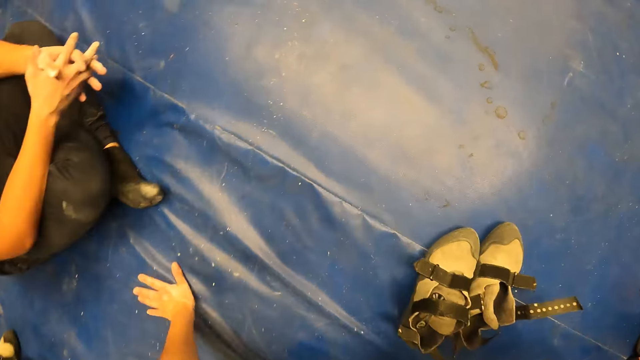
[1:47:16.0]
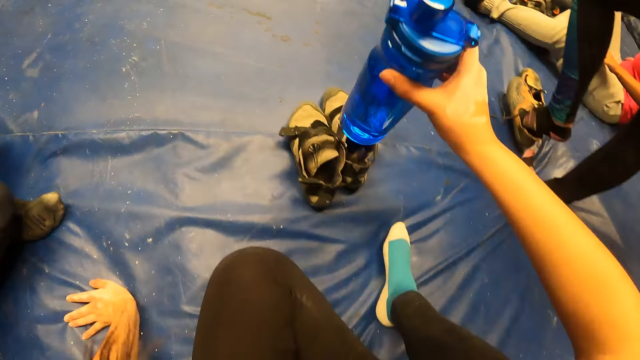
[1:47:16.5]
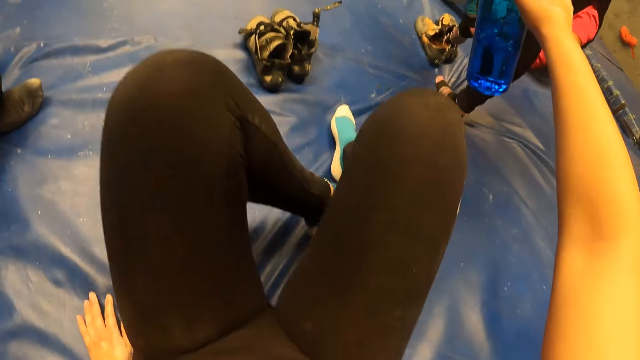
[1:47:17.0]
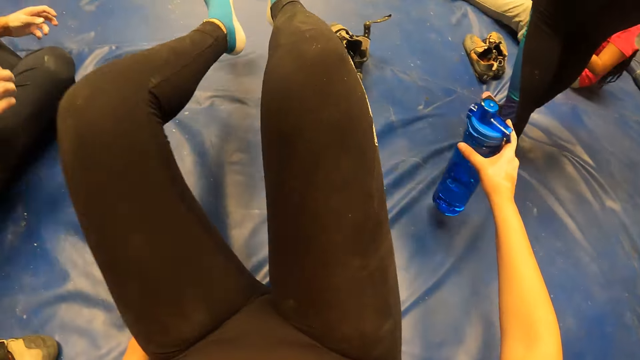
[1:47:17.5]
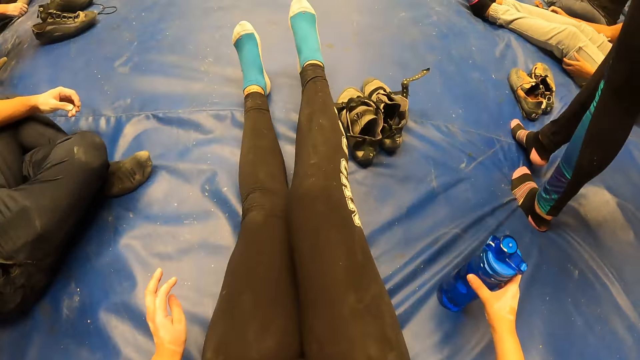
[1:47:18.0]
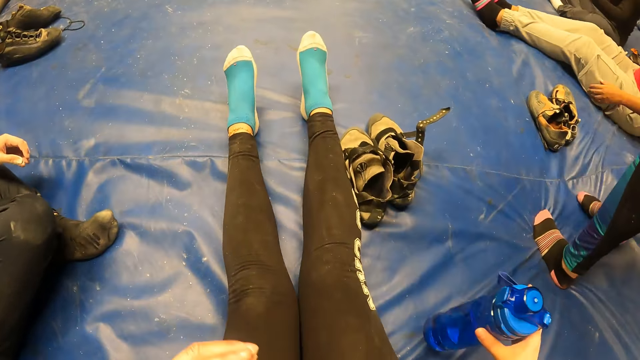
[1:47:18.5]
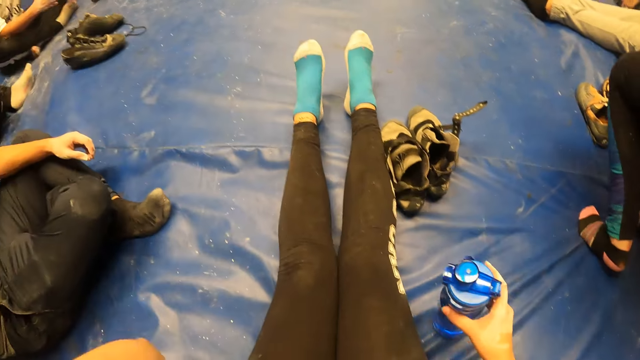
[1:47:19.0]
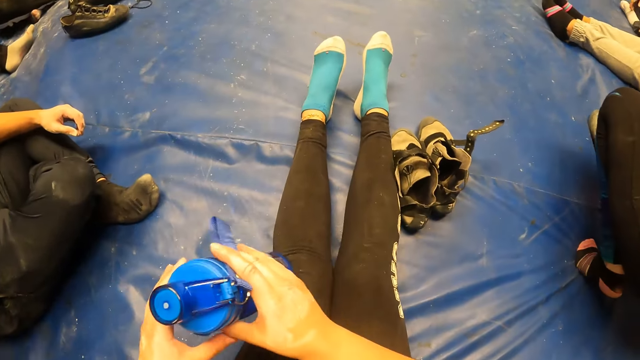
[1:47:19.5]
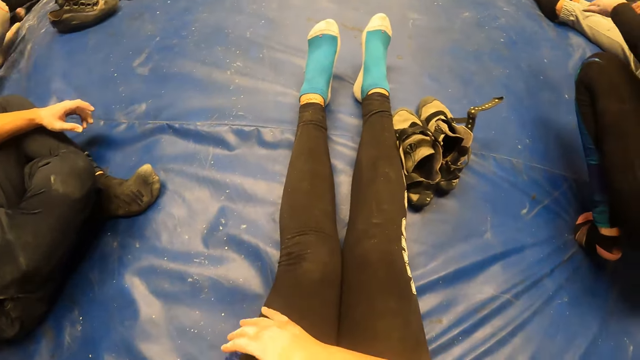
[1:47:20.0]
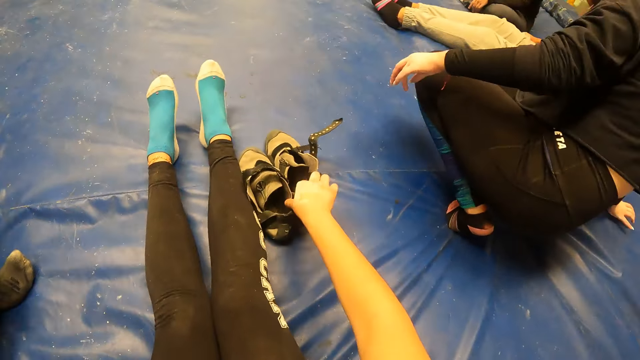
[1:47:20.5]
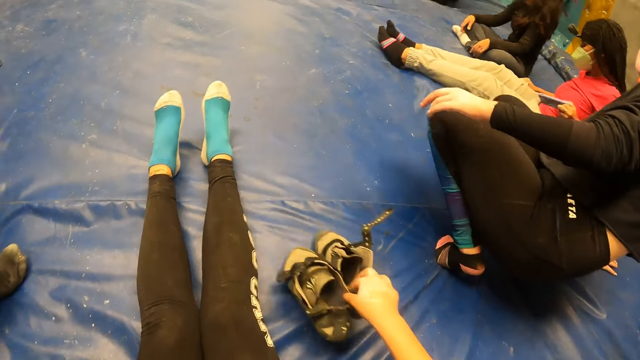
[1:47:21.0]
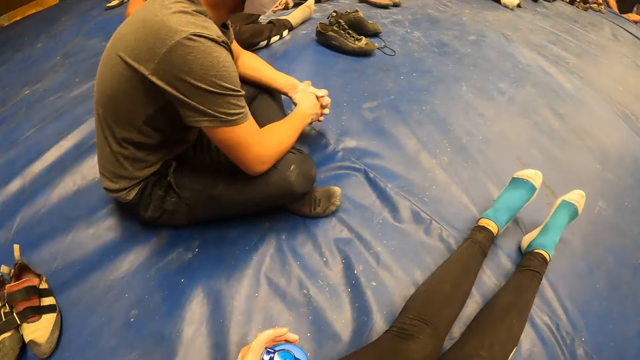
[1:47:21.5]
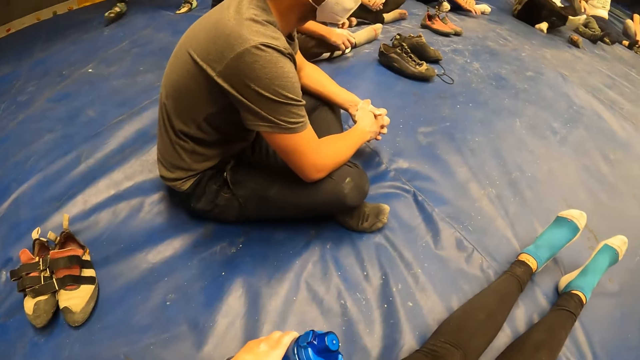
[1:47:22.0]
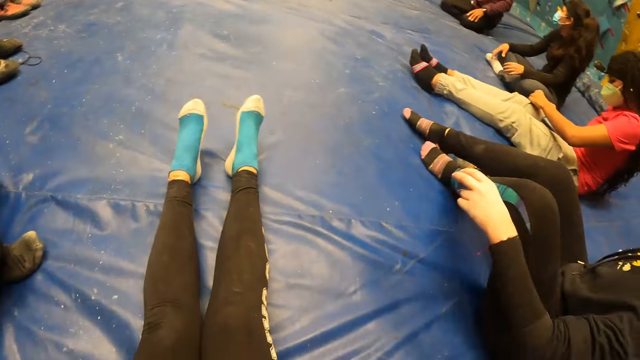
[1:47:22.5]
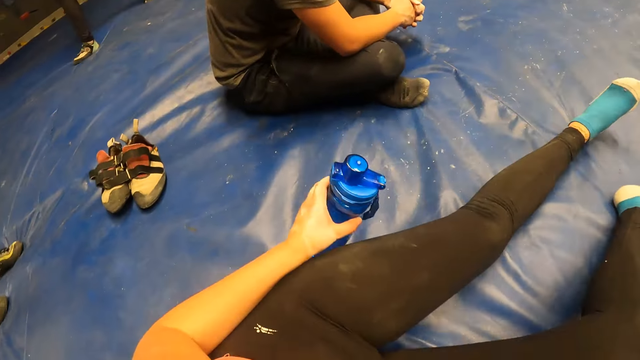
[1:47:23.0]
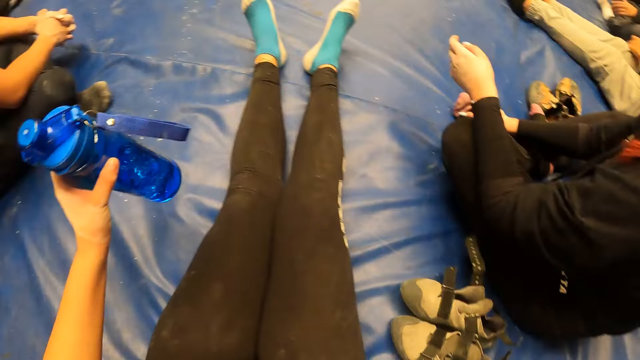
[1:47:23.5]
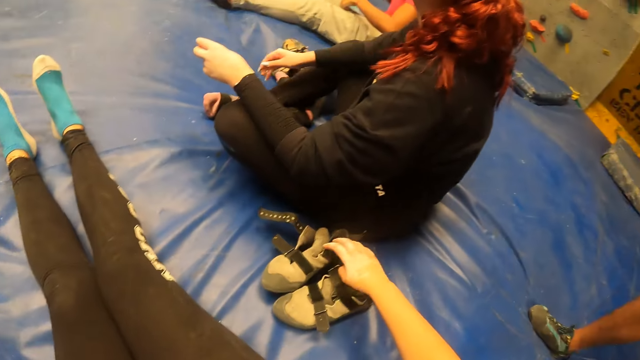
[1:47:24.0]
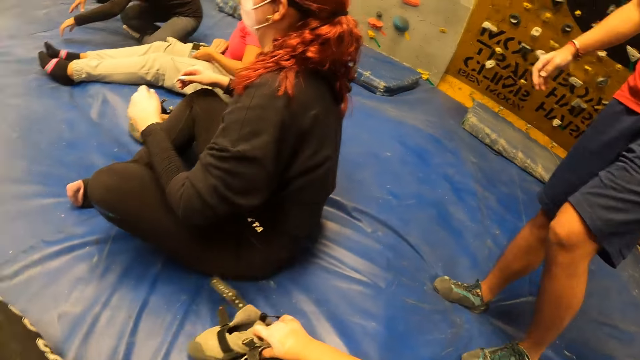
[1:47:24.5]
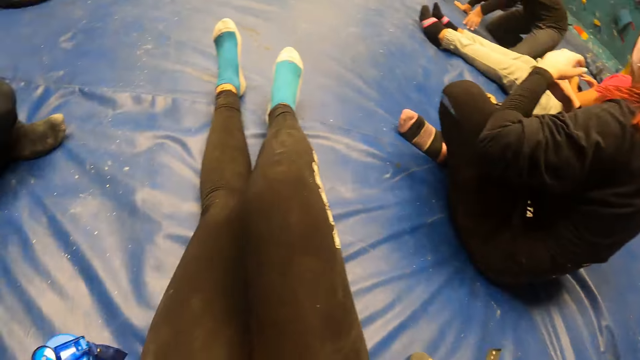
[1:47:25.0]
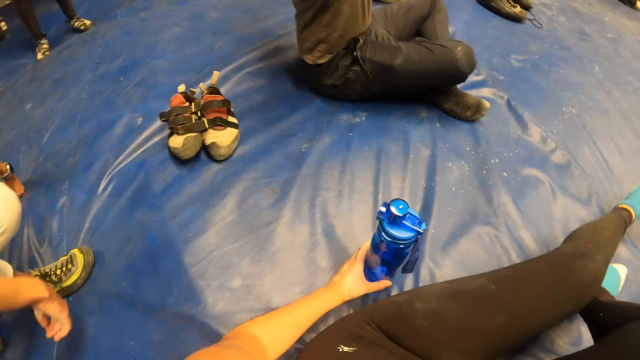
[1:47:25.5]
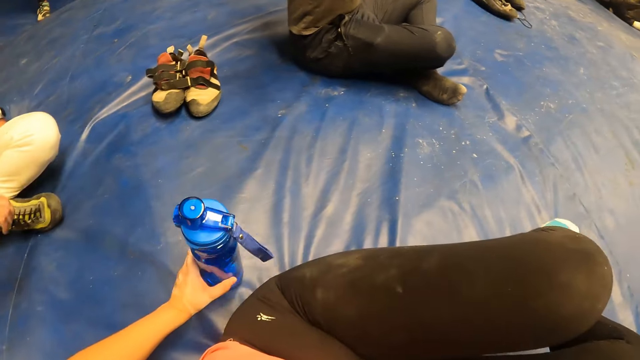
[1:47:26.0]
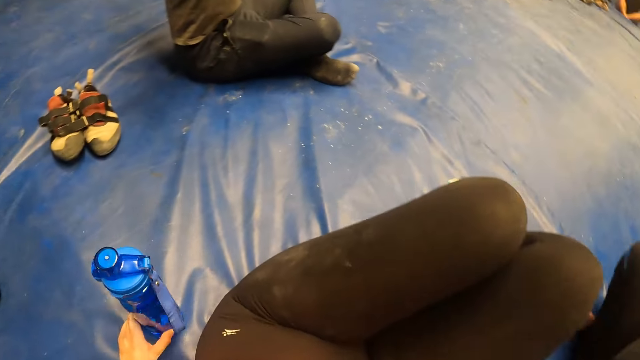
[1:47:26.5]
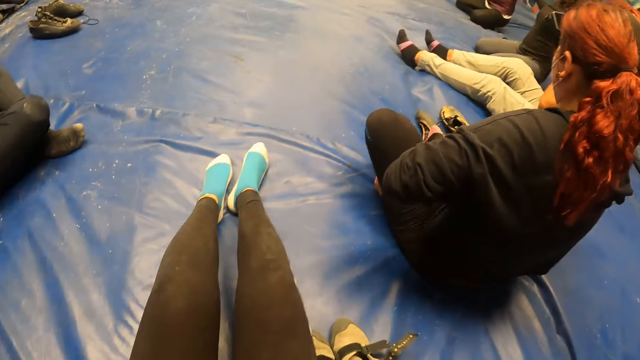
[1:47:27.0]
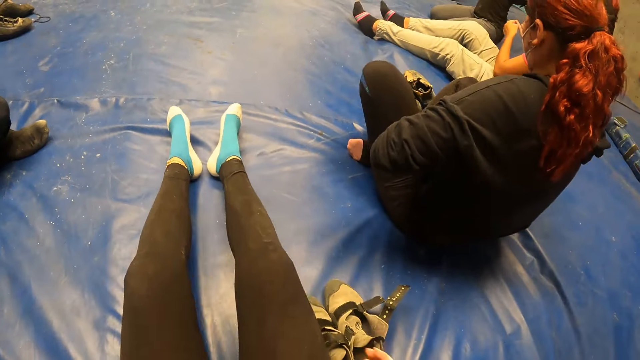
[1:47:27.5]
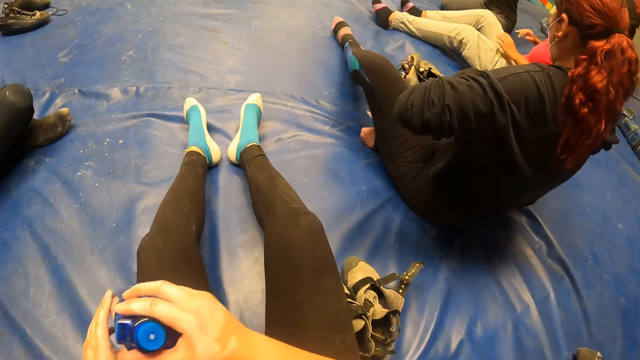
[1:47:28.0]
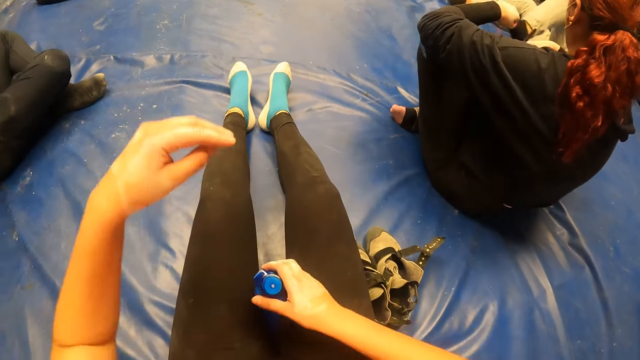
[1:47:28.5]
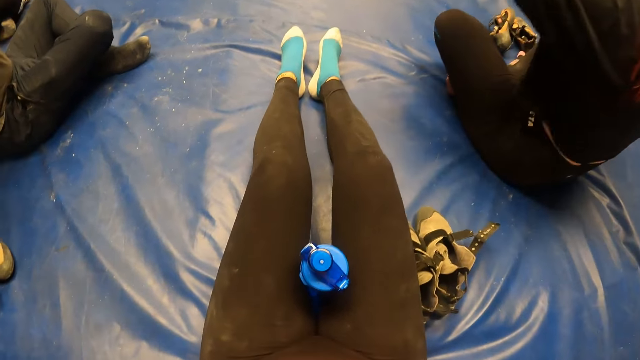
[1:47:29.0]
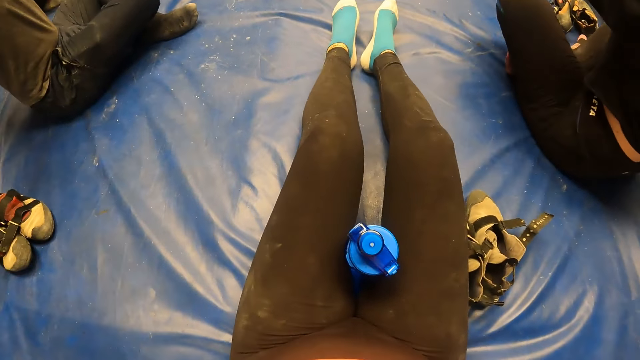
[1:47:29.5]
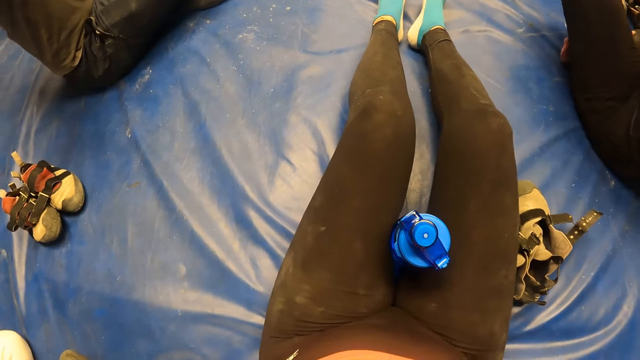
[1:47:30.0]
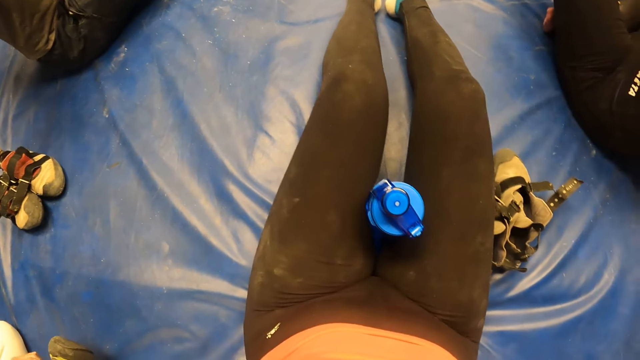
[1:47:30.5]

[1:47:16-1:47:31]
The camera wearer sits down on the ground. She stretches her legs forward. She puts down the bottle. She passes the water bottle from her right hand to her left hand. She drags the shoes on the landing mat with her right hand and picks up the shoes. She looks at a person. She picks up the bottle. She holds the shoes. She holds the water bottle with her left hand. She puts down the bottle. She moves backwards. She passes the water bottle from her left hand to her right hand. She places the water bottle between her laps with her right hand. She lifts her hands up.

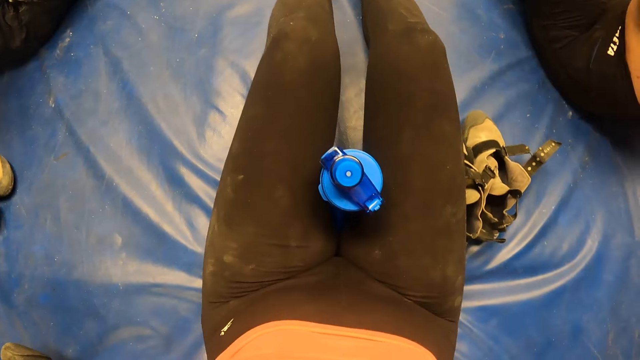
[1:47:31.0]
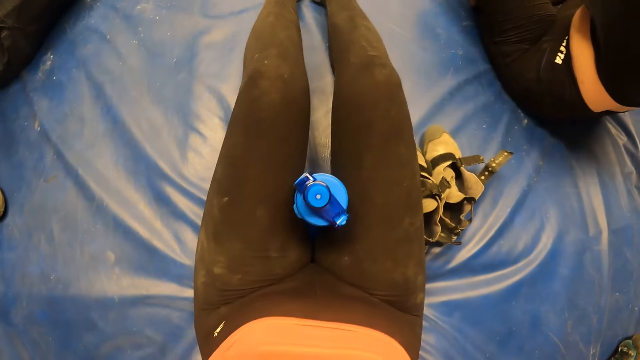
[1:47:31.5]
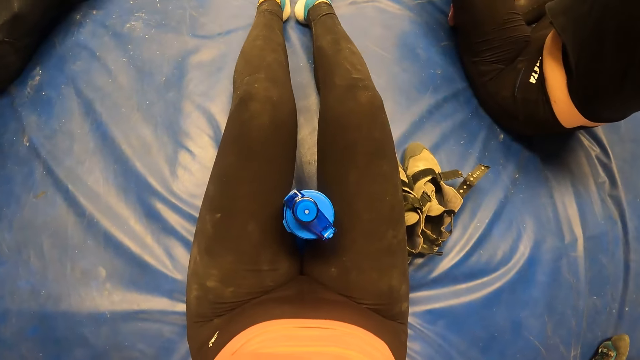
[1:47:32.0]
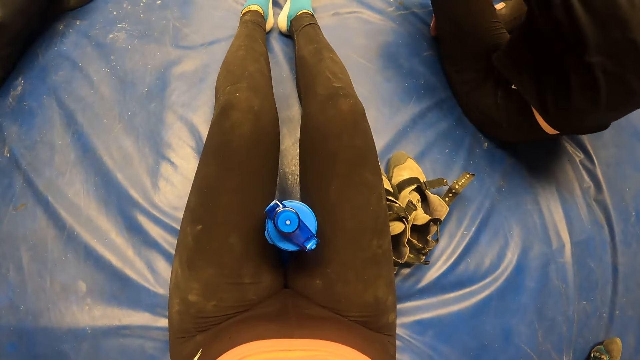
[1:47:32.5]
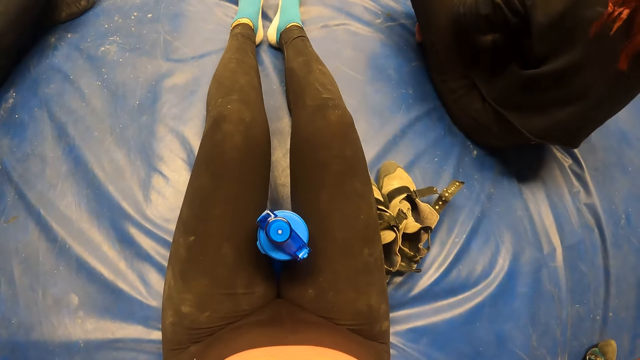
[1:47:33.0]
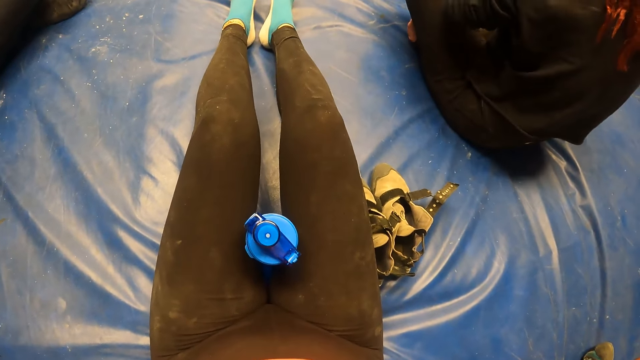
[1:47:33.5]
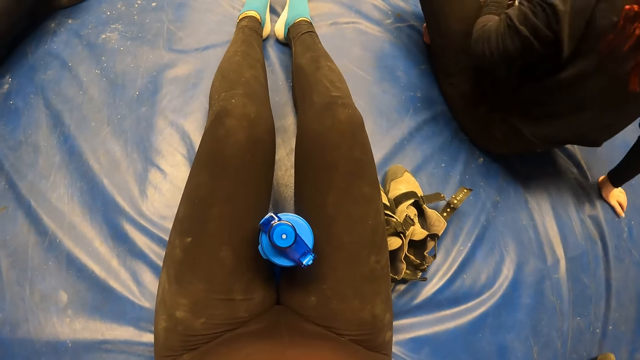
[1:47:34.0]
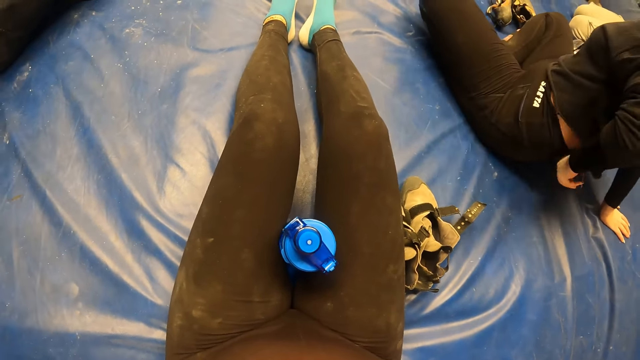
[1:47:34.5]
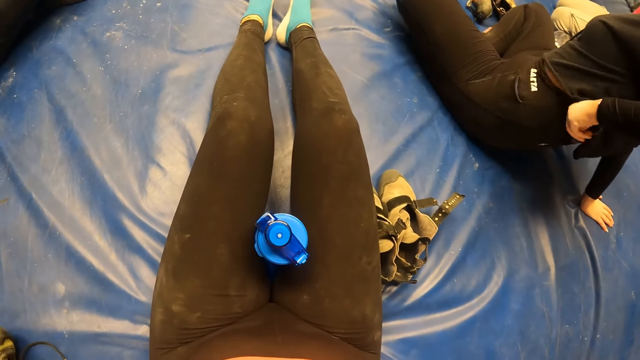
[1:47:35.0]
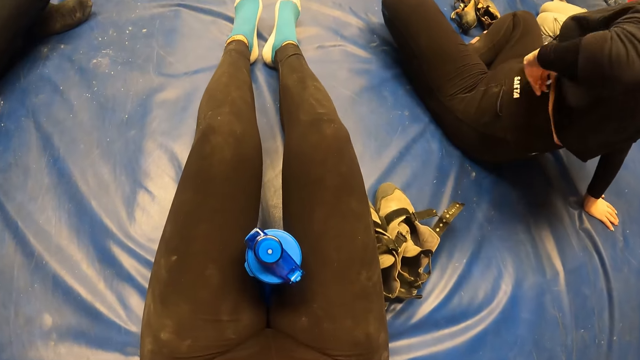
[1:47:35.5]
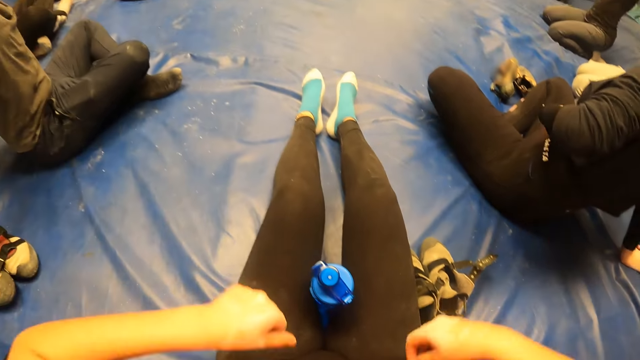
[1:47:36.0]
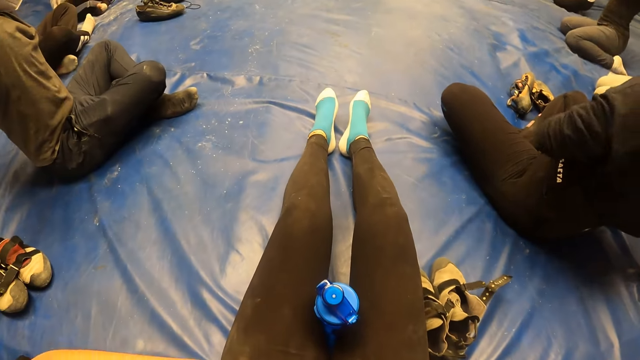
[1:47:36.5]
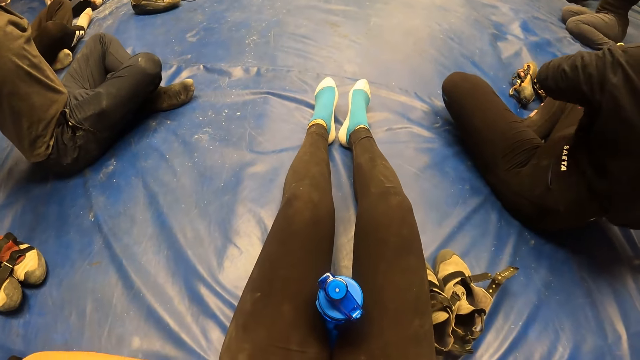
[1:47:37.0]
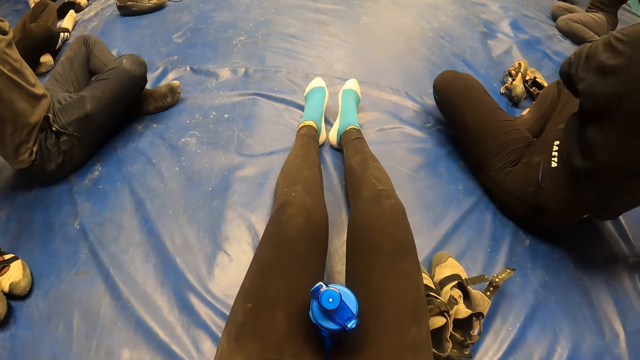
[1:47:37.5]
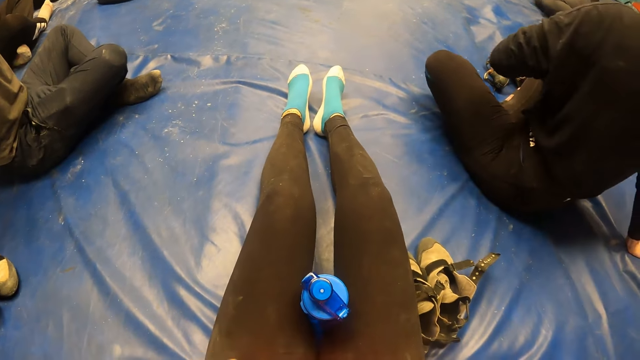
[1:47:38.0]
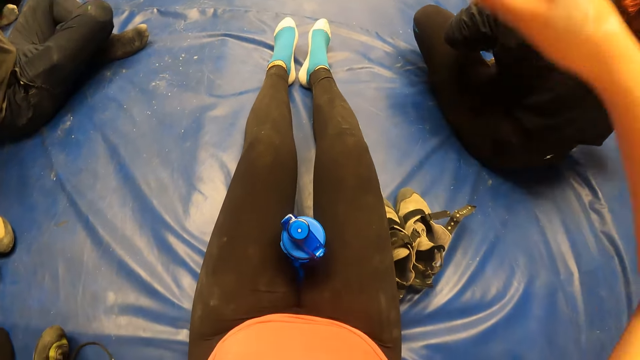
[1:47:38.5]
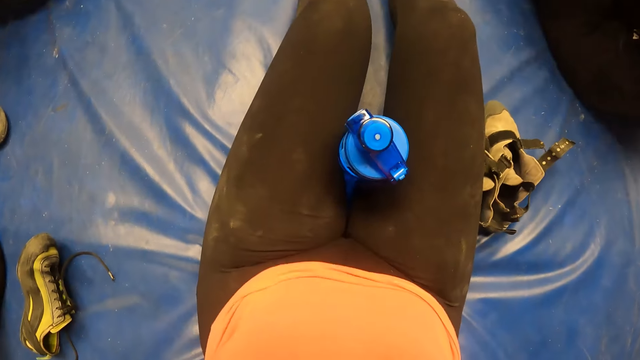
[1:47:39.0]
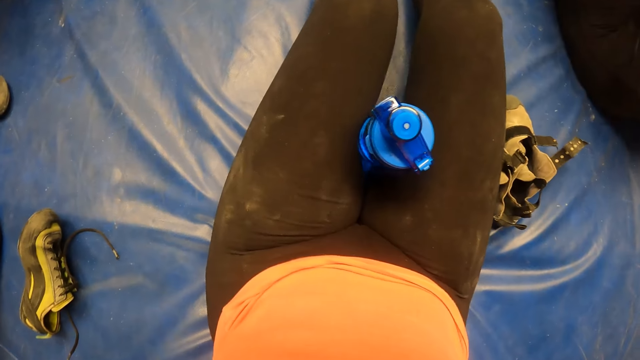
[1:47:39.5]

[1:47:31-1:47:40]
The camera wearer looks at a person. The person adjusts pants. The camera wearer drops her hands down. She lifts her hands up.
